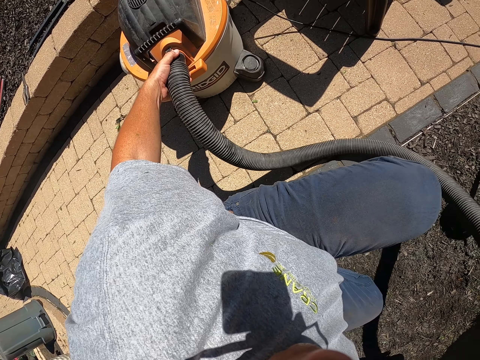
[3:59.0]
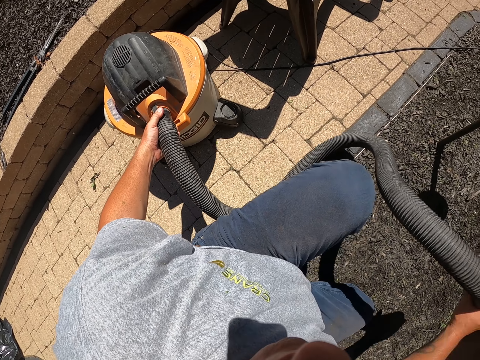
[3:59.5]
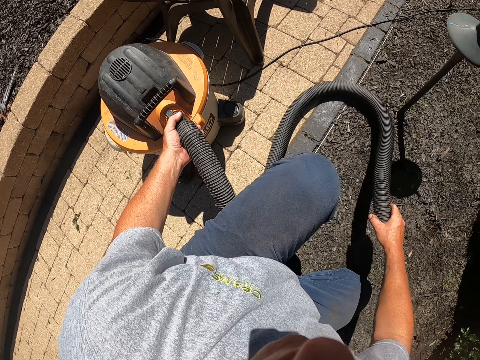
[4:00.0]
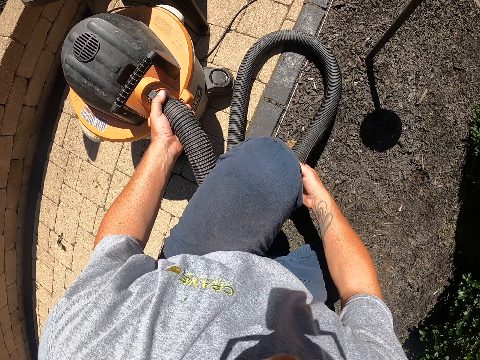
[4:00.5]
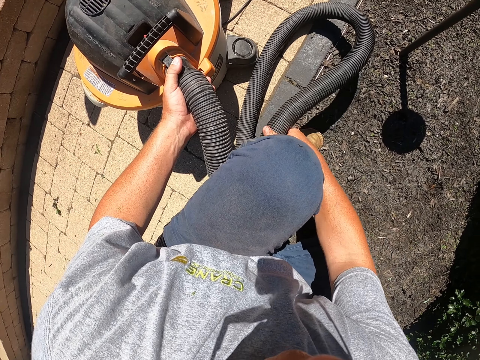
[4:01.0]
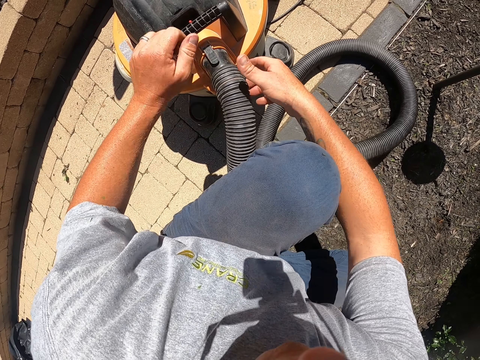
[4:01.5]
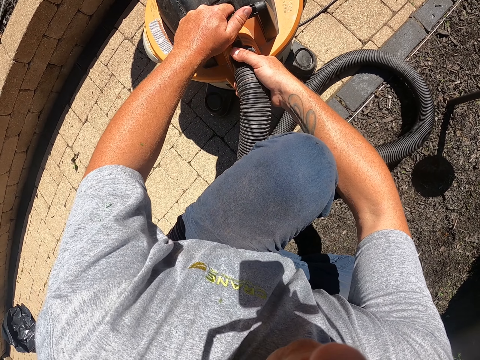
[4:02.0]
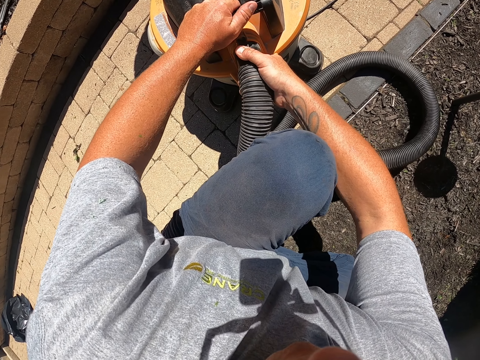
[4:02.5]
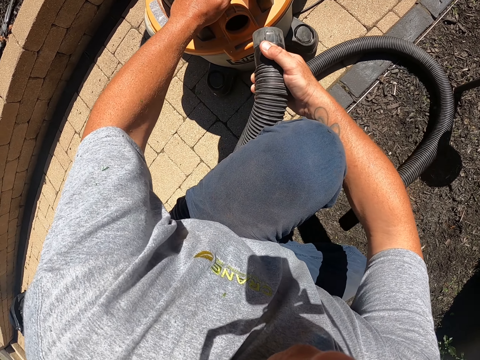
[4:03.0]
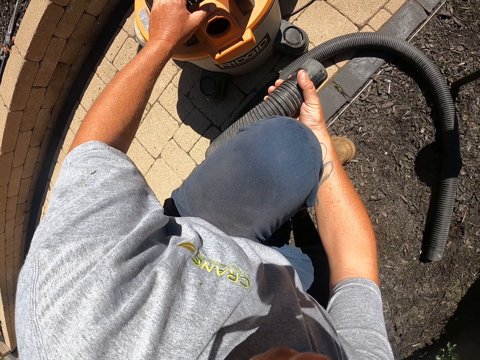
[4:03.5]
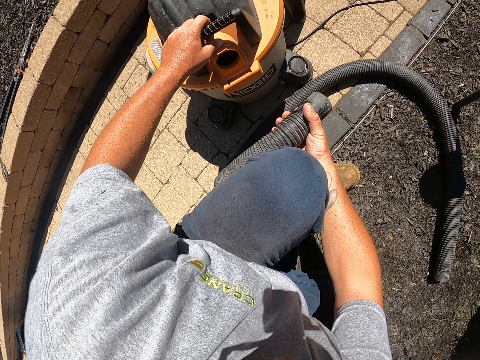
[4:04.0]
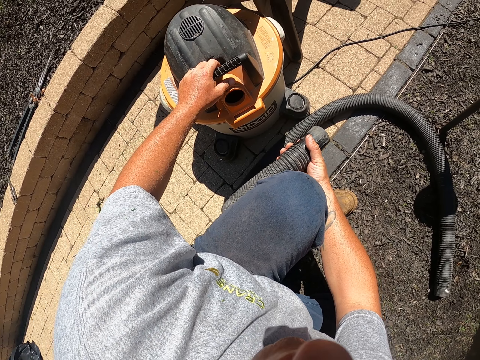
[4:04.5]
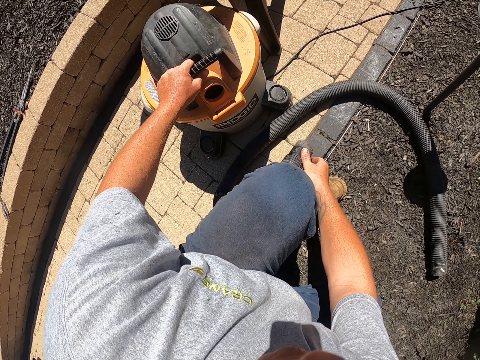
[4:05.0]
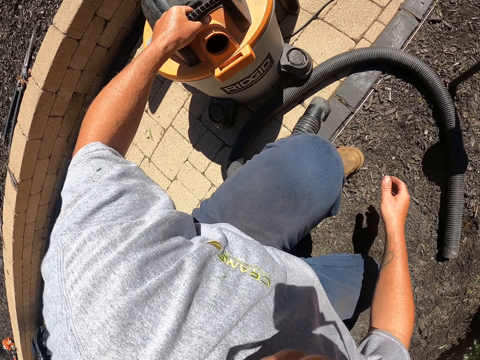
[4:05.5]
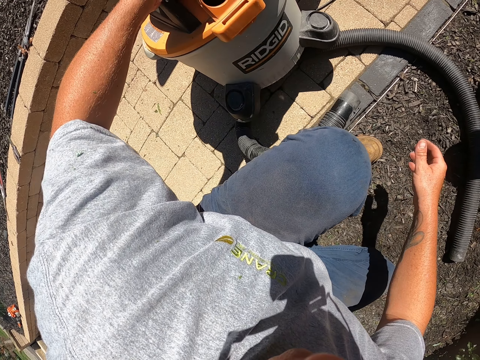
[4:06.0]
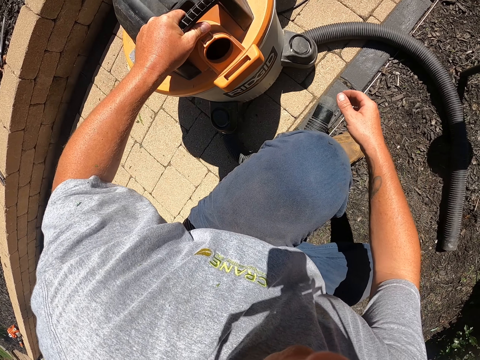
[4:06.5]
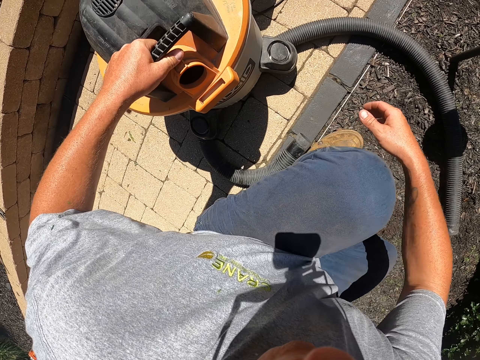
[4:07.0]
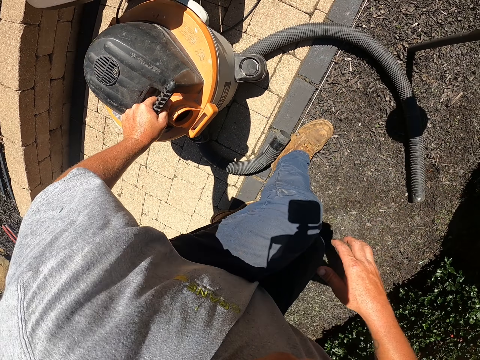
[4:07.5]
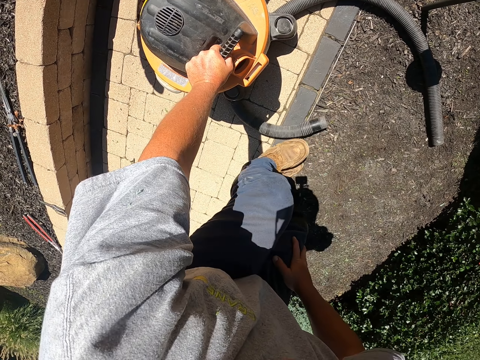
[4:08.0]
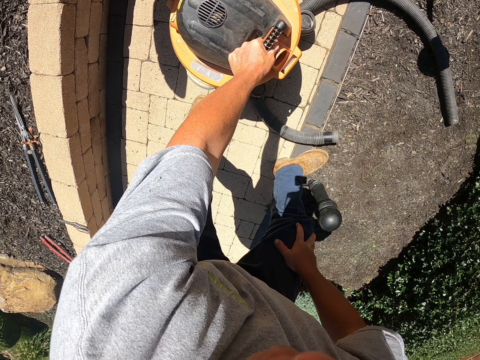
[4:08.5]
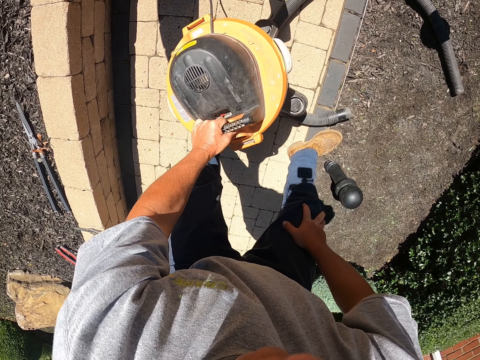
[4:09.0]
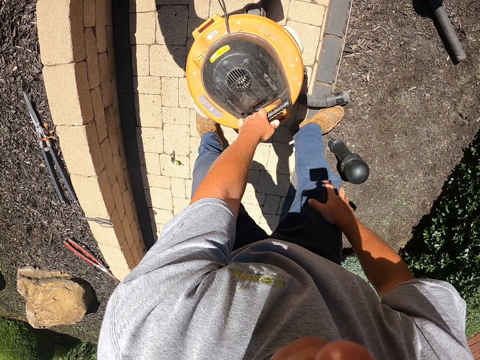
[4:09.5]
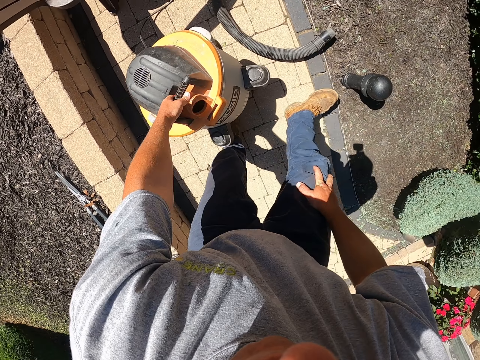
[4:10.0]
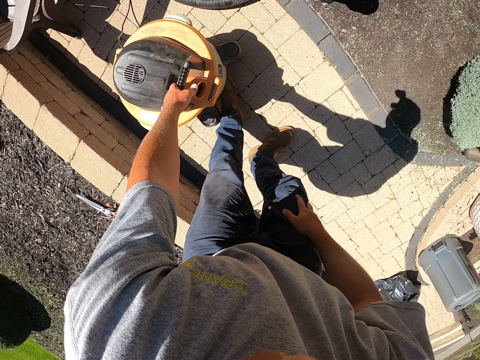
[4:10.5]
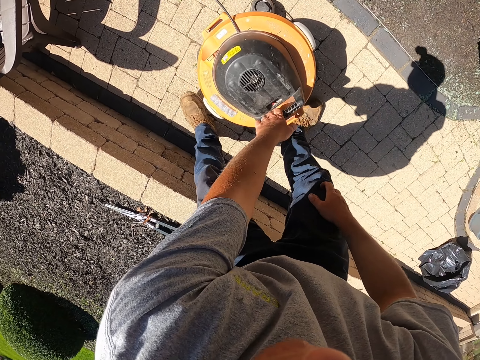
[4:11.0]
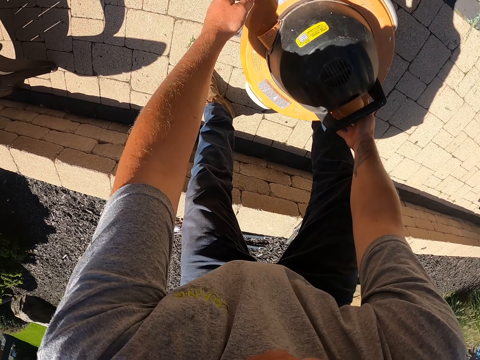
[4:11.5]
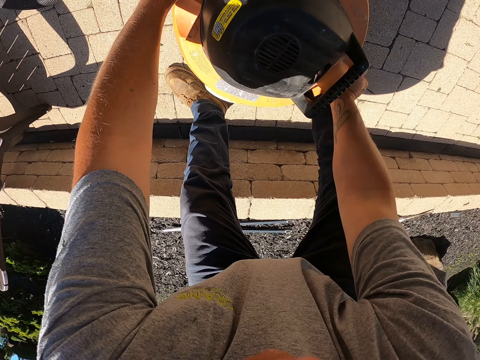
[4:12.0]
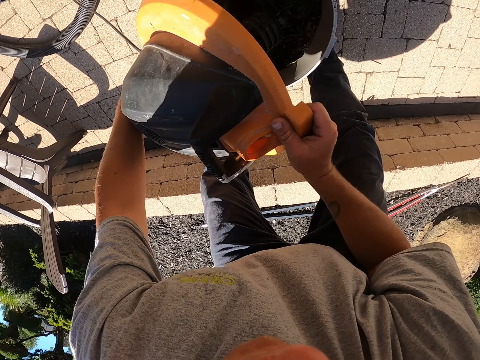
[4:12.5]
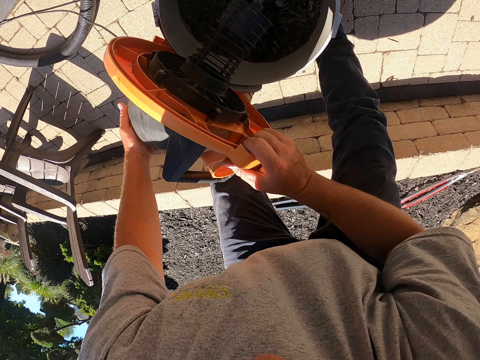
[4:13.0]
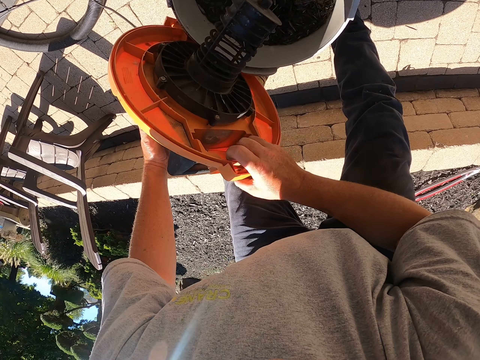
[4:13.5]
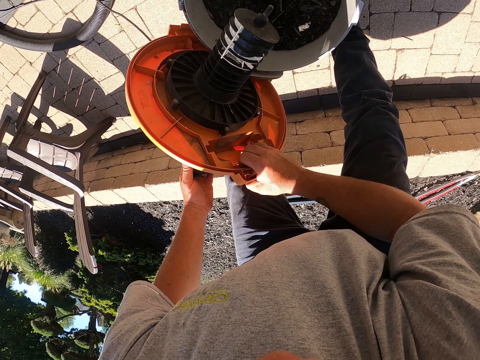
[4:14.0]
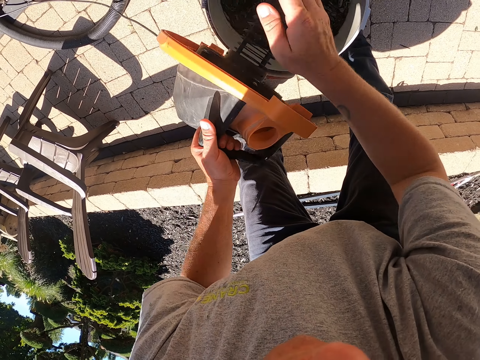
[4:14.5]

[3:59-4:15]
The camera wearer touches the vacuum cleaner pipe. They stop cleaning. They put the pipe down. They disconnect the pipe from the vacuum cleaner. They move the legs. They put the pipe down. They move the vacuum cleaner. They carry the vacuum cleaner. They put the vacuum cleaner down. They open the vacuum cleaner lid. They remove dirt from the lid.

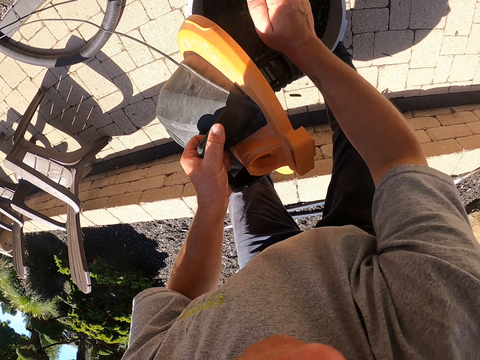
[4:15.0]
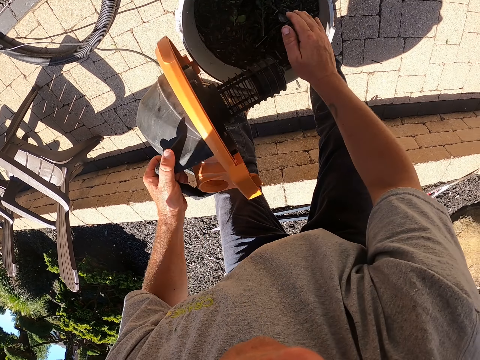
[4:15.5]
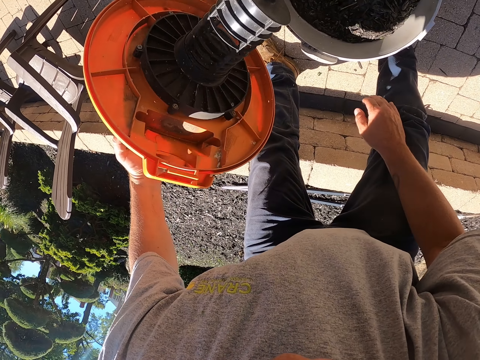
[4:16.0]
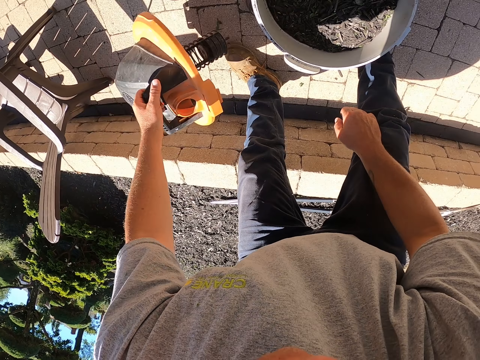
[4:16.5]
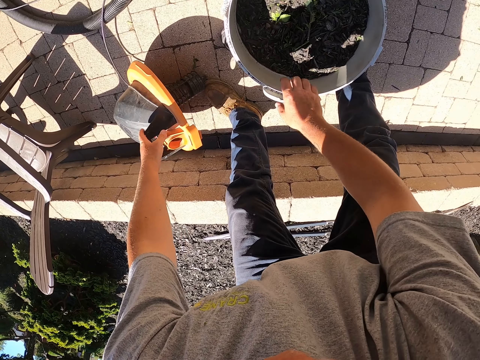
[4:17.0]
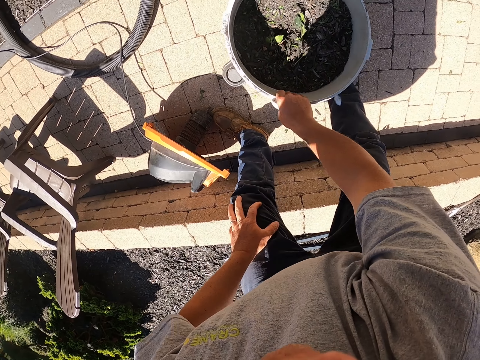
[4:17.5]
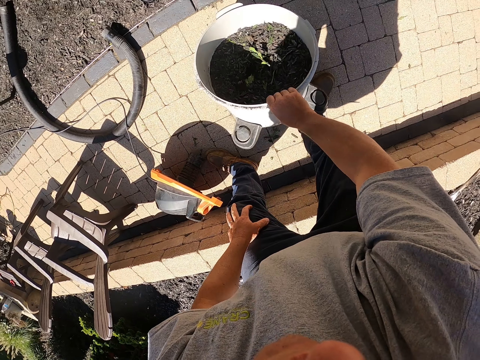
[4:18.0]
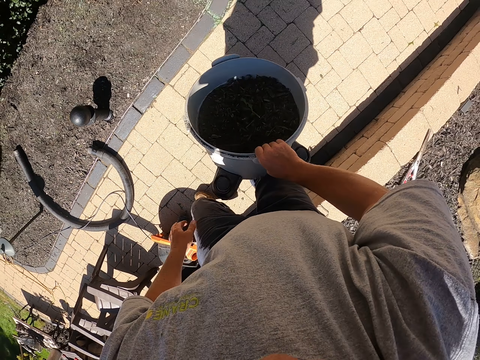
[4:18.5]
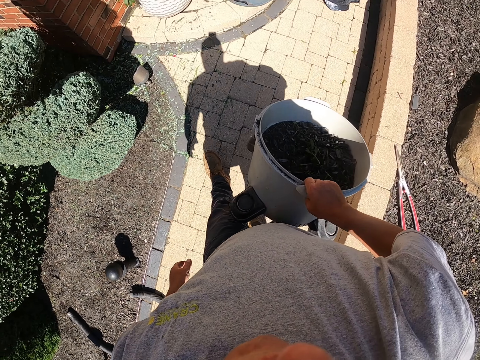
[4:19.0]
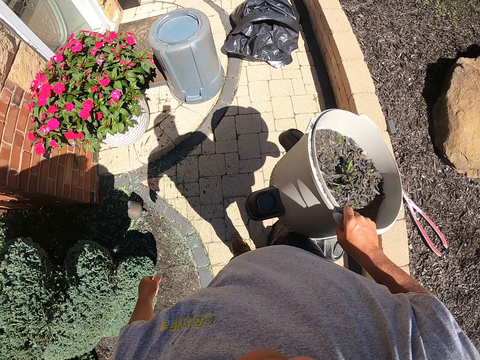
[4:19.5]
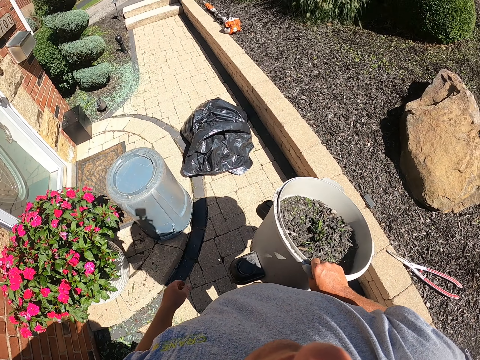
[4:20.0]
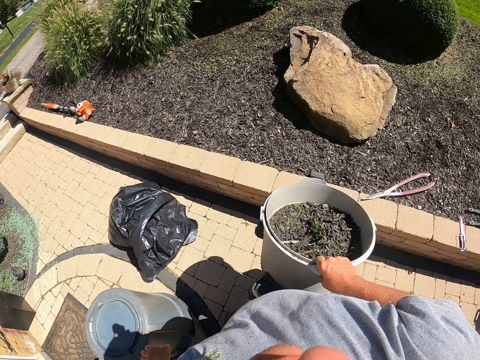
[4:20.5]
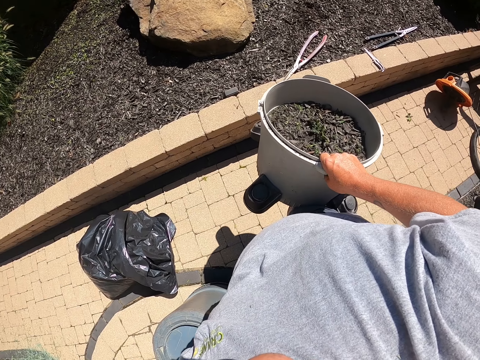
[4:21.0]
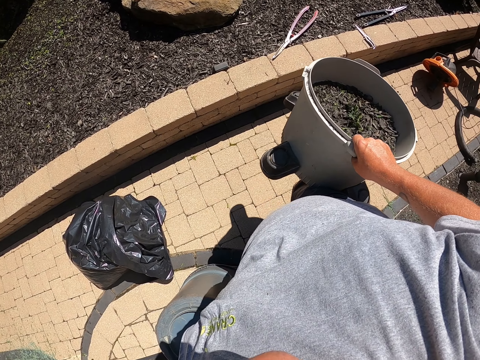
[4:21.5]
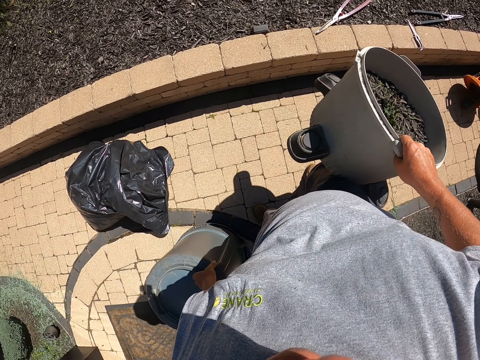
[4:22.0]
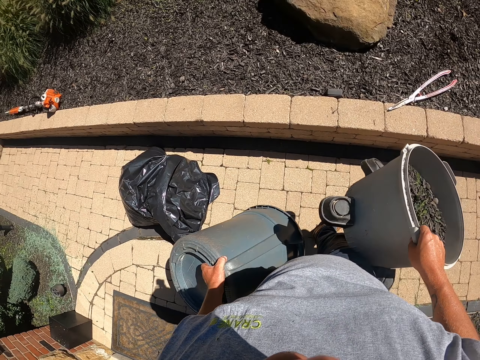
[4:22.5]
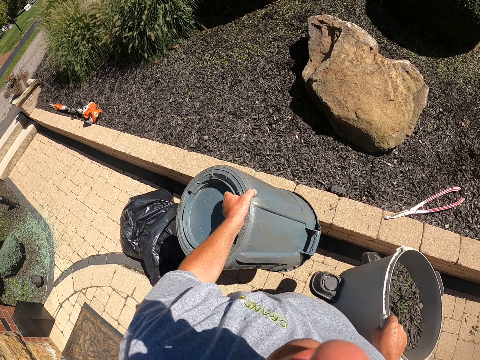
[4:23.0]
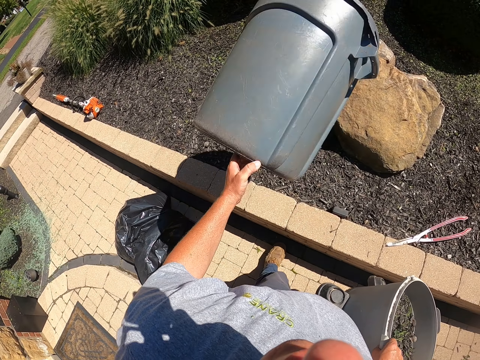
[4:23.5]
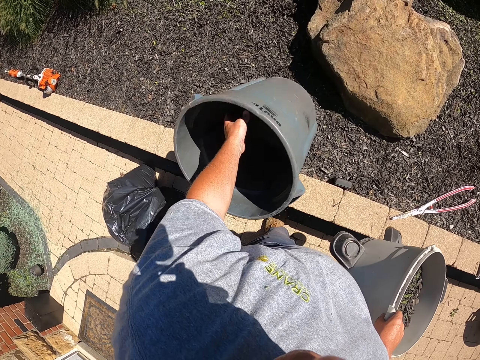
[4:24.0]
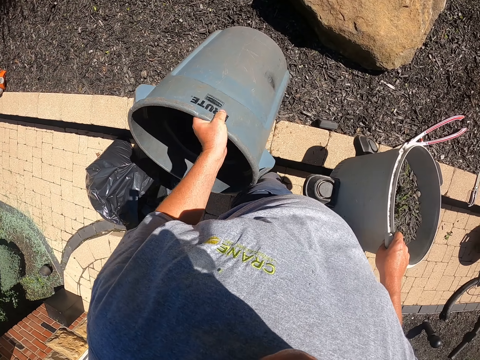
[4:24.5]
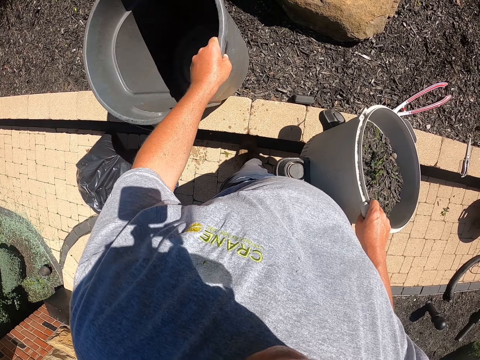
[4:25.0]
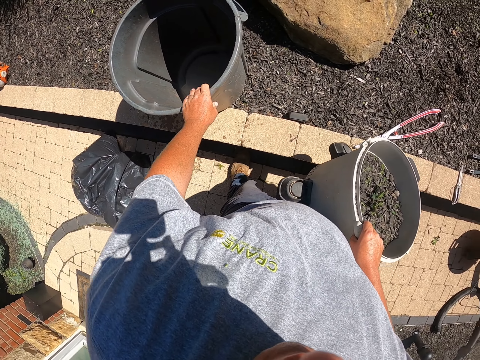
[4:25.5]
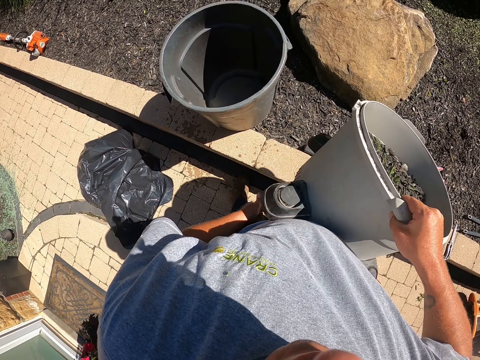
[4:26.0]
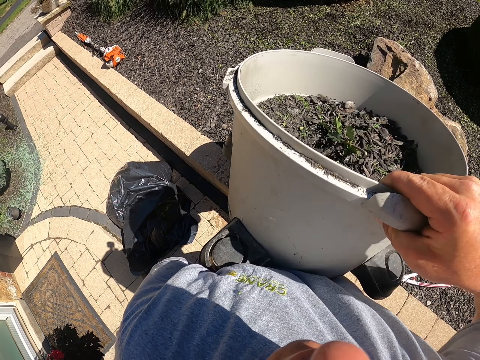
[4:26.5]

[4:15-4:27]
The camera wearer puts the vacuum cleaner lid down. They pick up the container. They step forward. They carry the vacuum cleaner. They walk. They look around. They throw the dustbin. They pick up the dustbin. They move the dustbin. They put the dustbin down. They lift the container.
